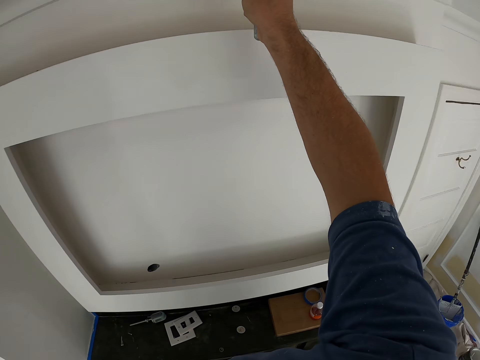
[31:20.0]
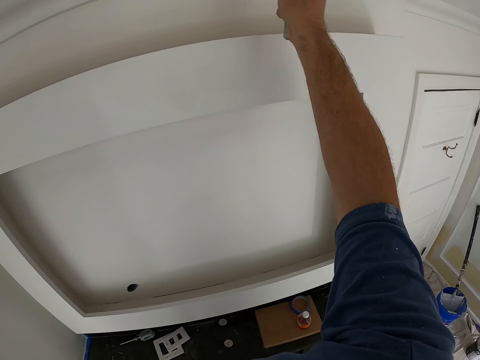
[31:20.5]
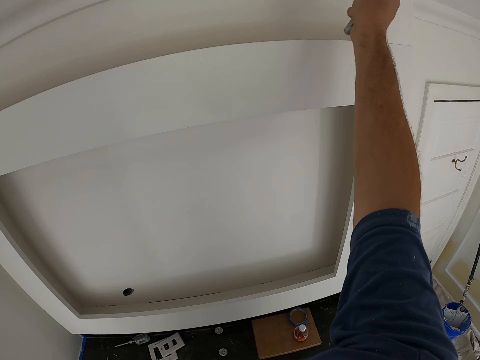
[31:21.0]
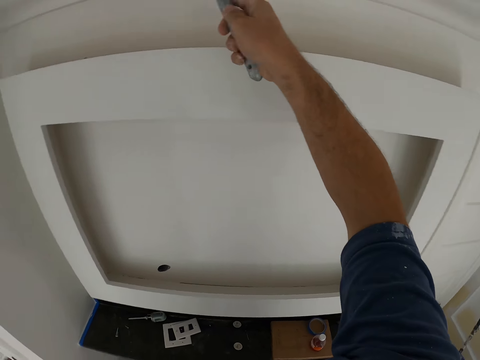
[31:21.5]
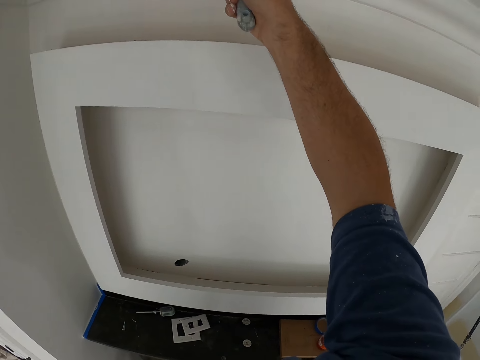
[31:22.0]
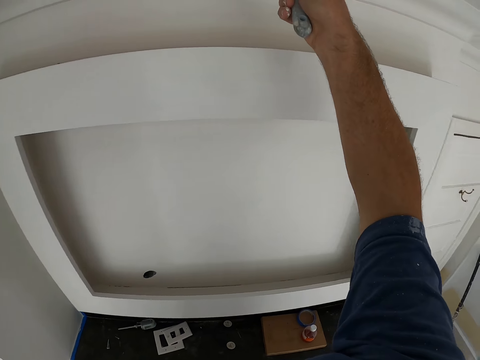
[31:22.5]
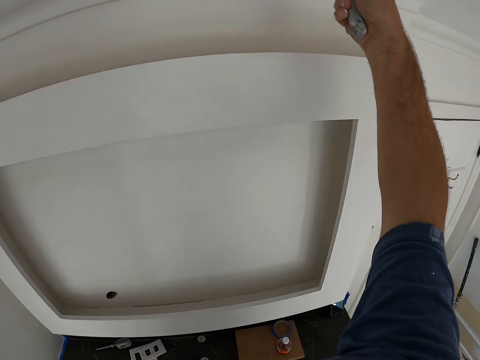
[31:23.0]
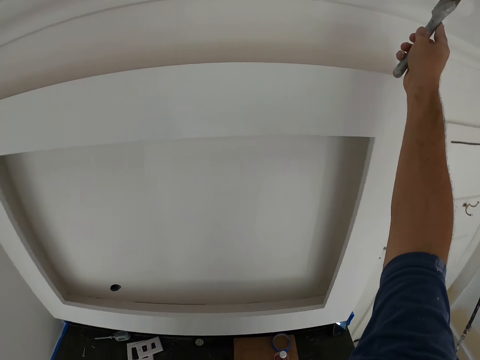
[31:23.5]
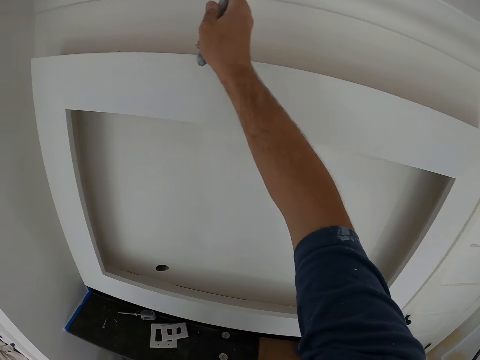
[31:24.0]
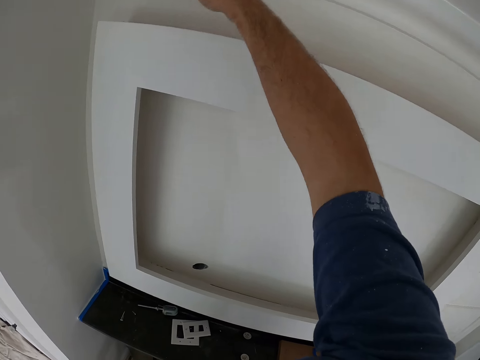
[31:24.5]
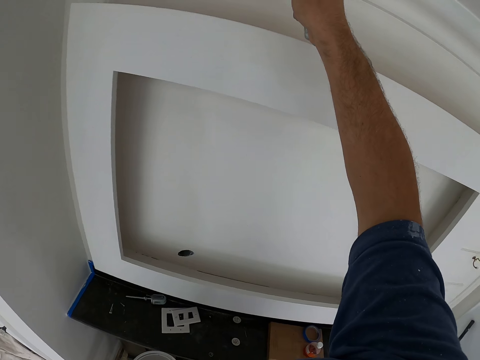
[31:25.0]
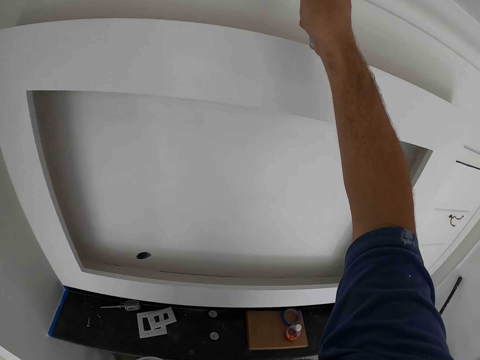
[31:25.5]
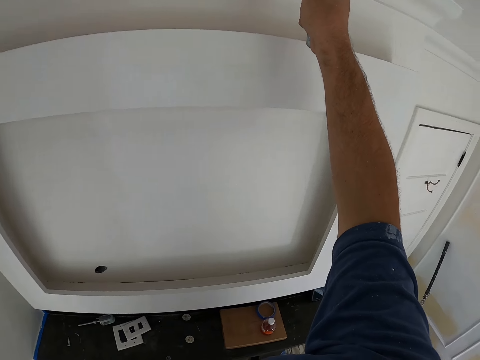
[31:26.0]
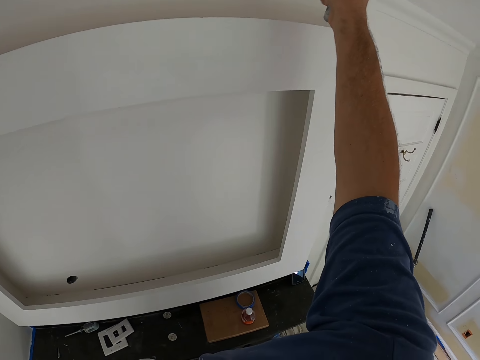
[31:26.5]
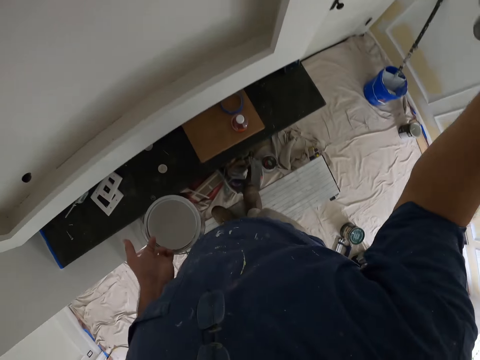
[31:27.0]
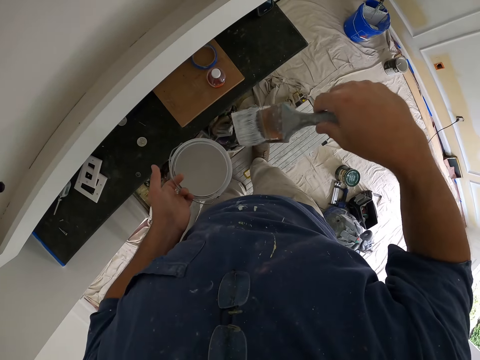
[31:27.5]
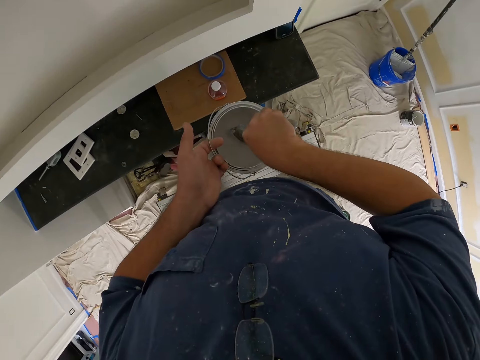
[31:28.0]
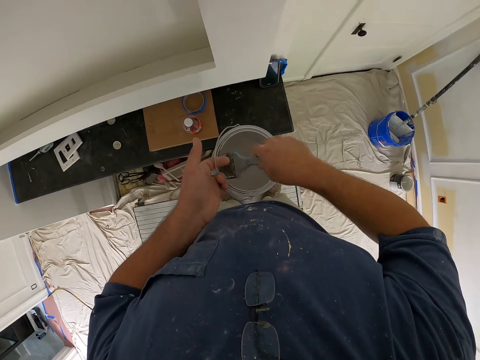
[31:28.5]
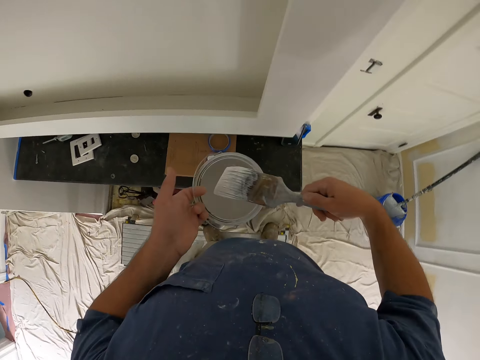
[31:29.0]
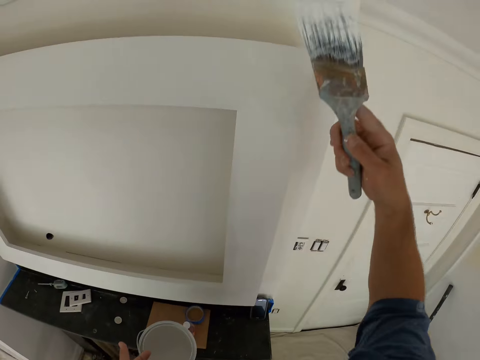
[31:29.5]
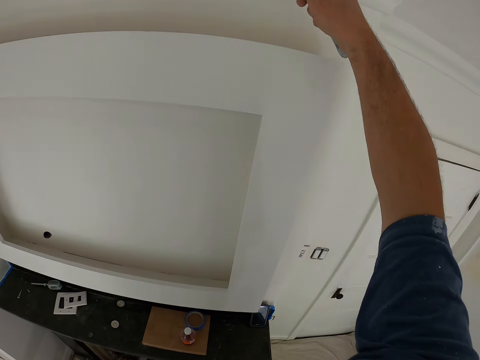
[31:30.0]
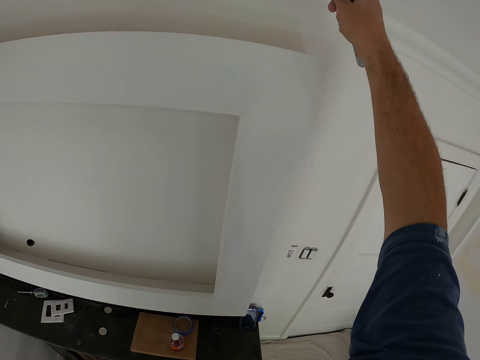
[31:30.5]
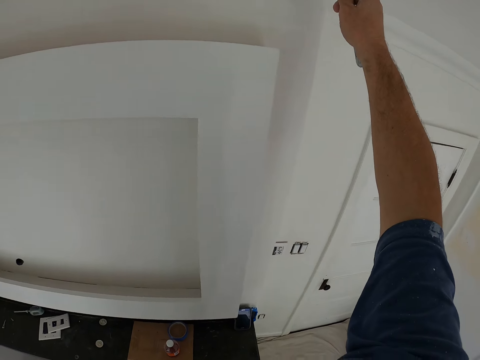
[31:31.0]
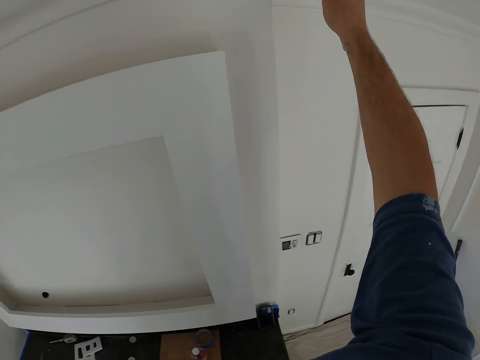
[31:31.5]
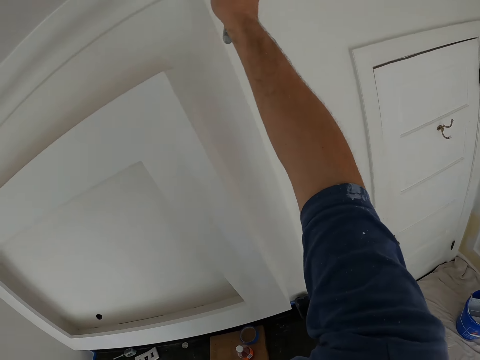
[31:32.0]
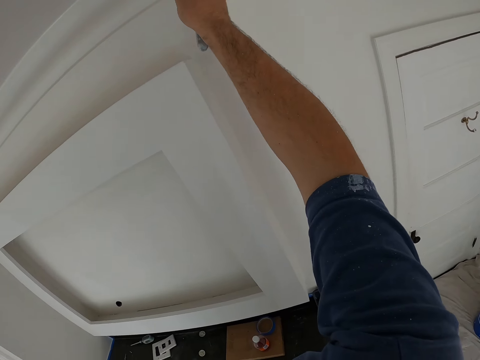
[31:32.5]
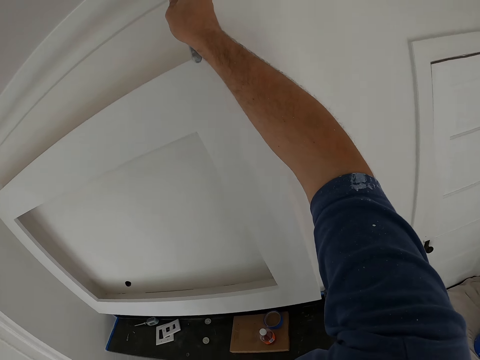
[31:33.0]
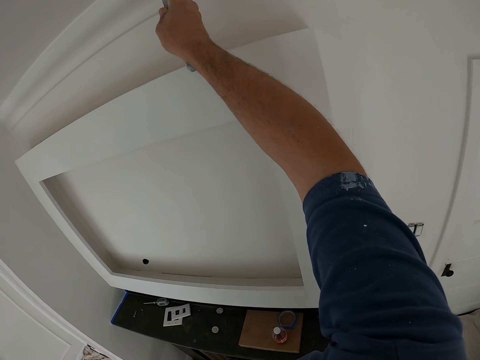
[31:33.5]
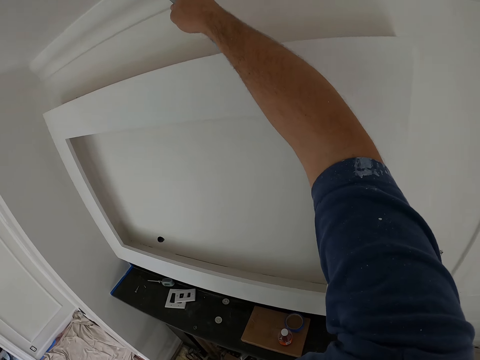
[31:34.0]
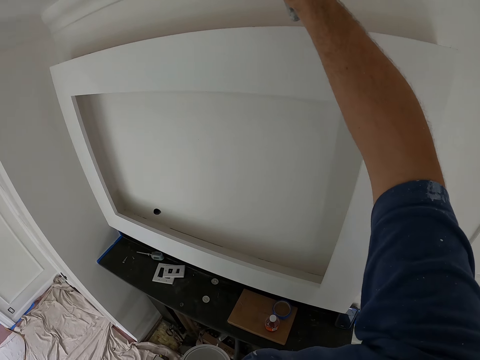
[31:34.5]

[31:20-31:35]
The camera wearer removes the paint brush from the wall. They touch the paint in the paint can with the paint brush. They remove the paint brush from the paint can. They paint the wall with the paint brush.

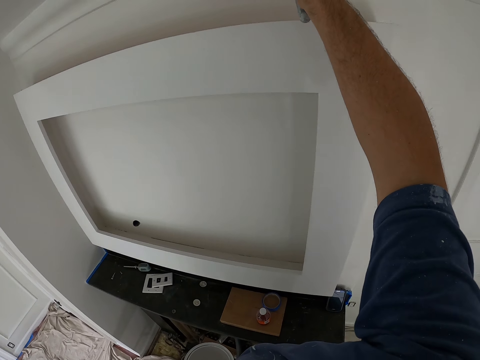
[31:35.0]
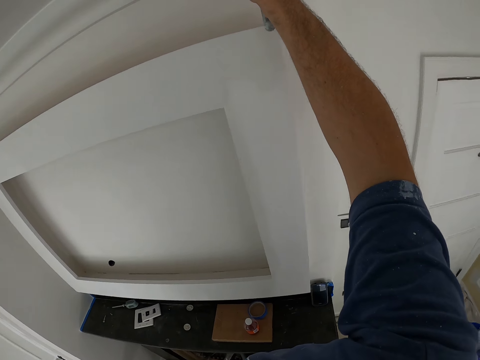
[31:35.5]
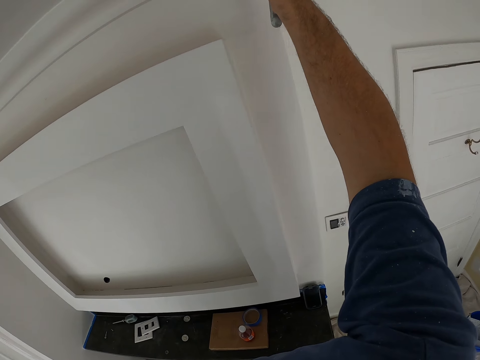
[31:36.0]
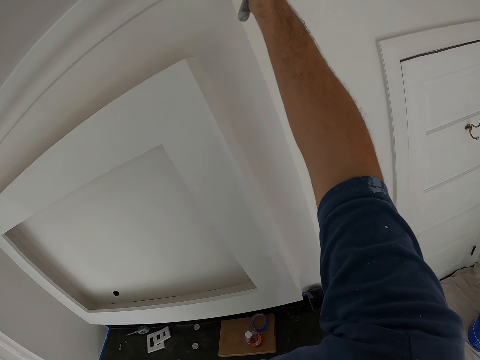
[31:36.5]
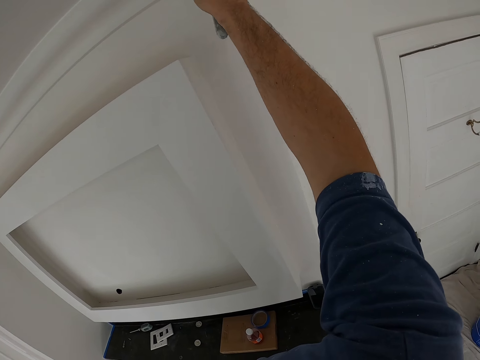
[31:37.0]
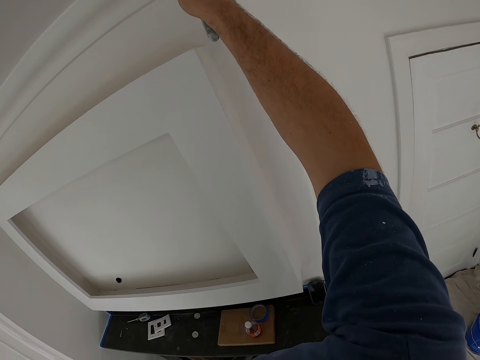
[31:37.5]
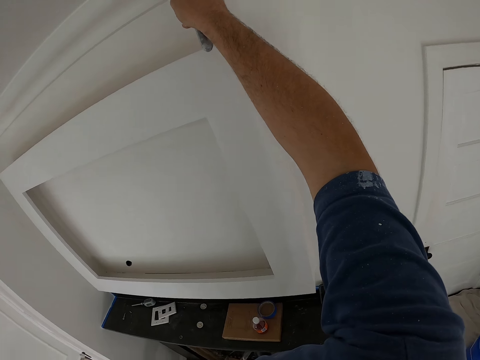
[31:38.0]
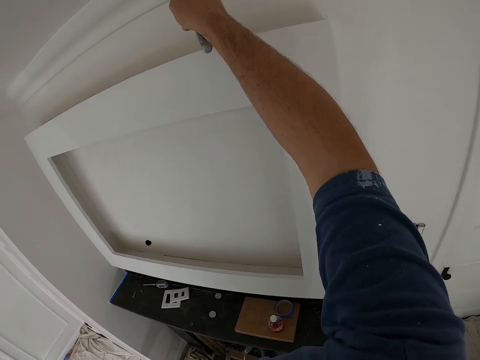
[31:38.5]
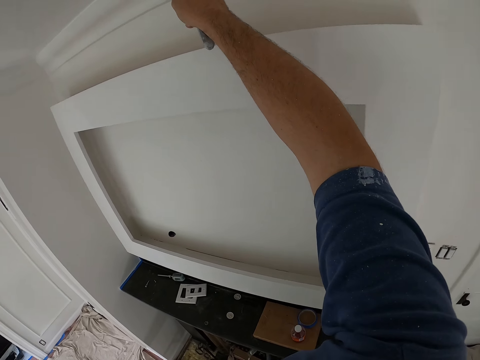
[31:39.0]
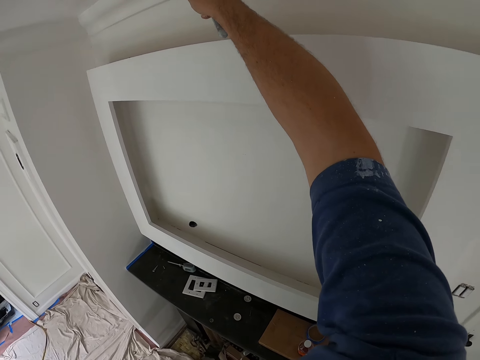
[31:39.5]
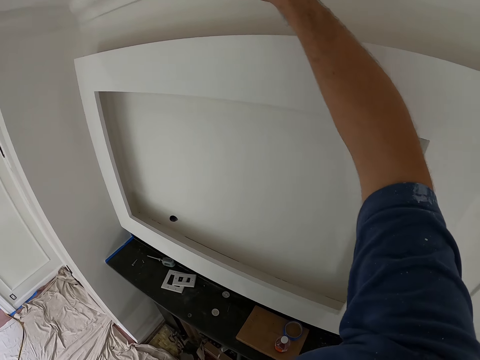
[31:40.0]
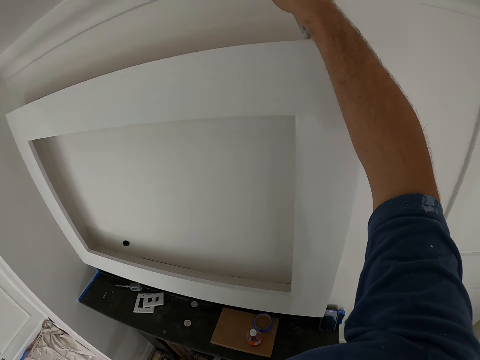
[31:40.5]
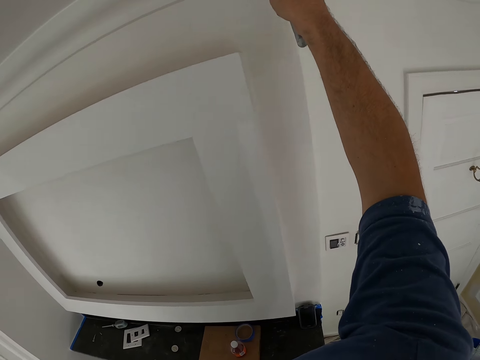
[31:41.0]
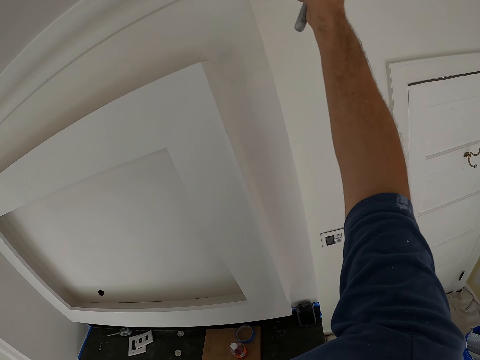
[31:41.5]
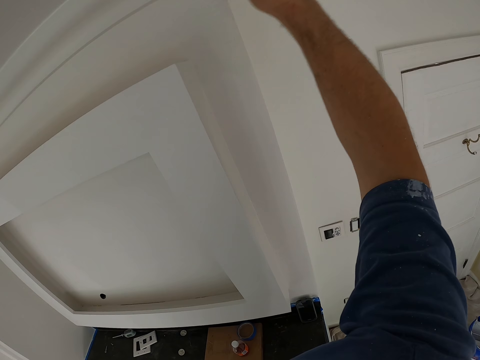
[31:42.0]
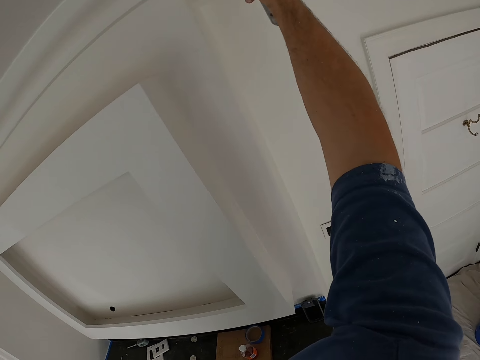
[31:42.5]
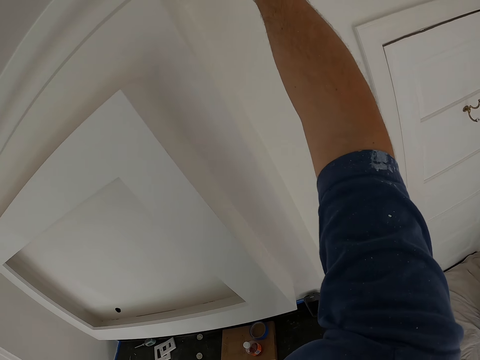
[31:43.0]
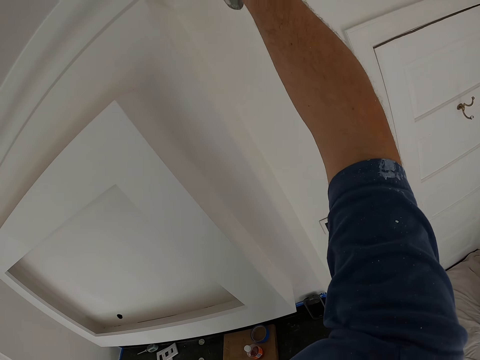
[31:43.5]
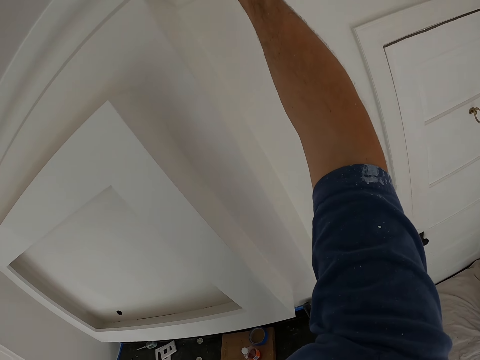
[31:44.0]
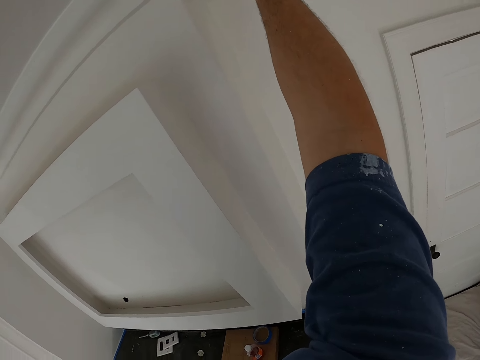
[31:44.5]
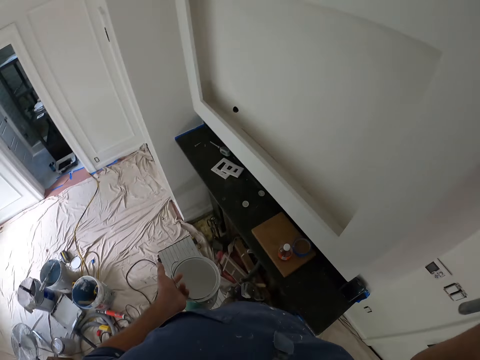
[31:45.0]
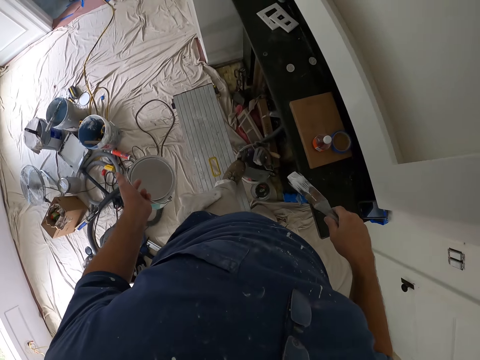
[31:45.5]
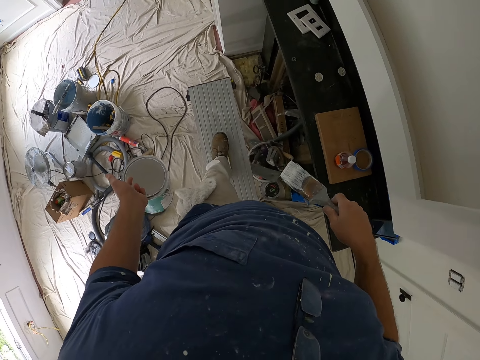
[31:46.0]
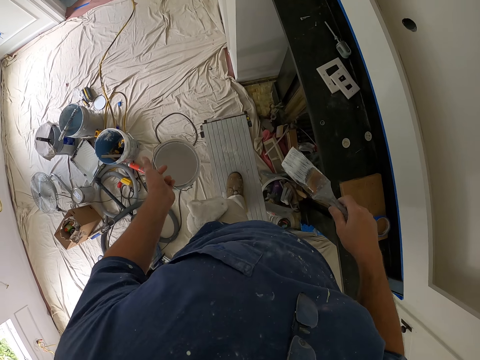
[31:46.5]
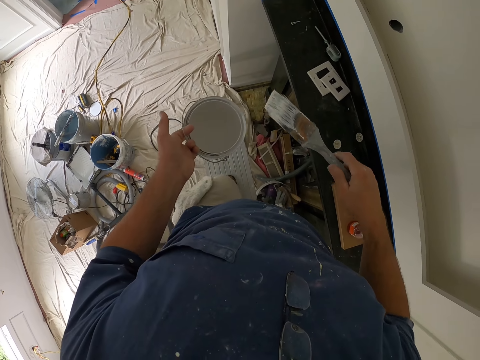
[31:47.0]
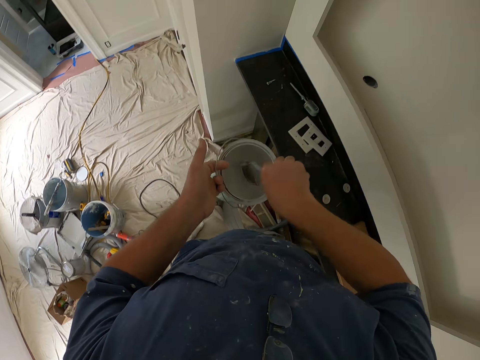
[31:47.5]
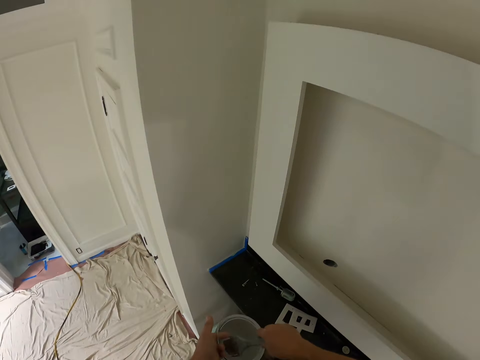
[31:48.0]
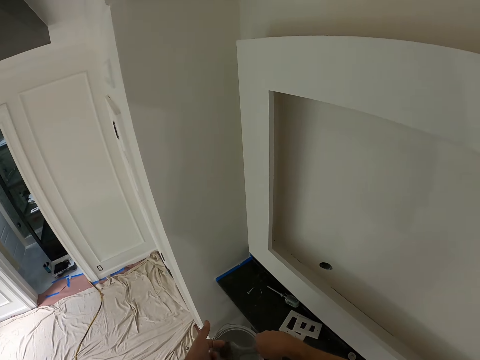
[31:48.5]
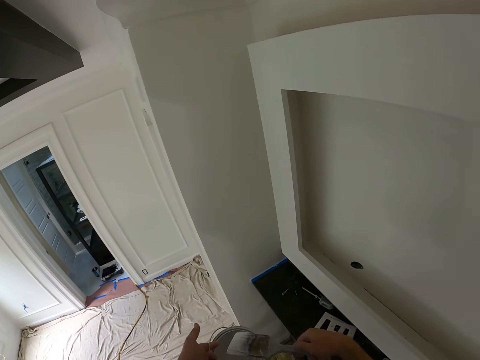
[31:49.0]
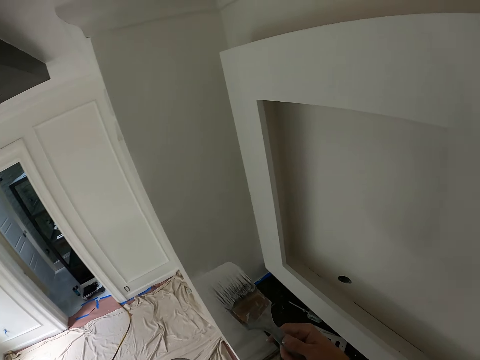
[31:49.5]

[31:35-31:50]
The camera wearer puts down the hand with the painting brush. He holds a paint can with his left hand. He dips the paint brush in the paint can.
